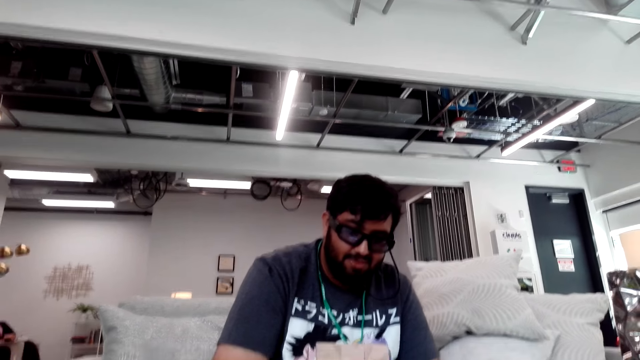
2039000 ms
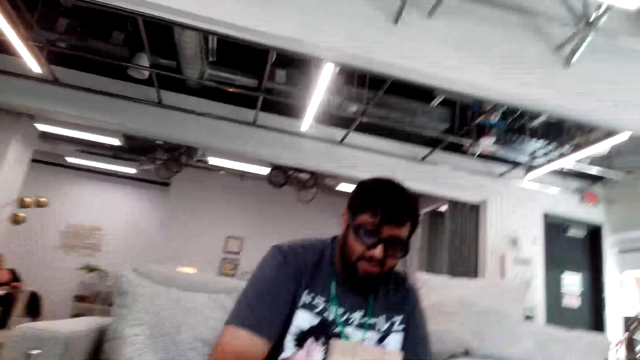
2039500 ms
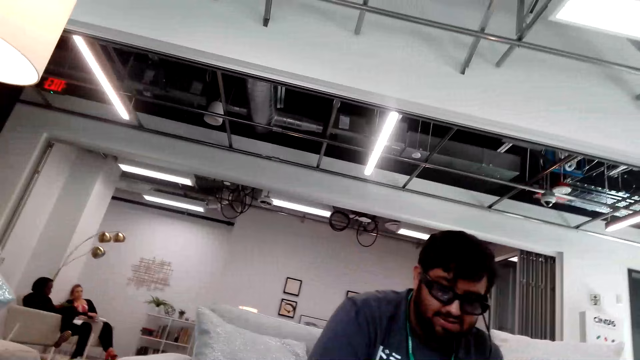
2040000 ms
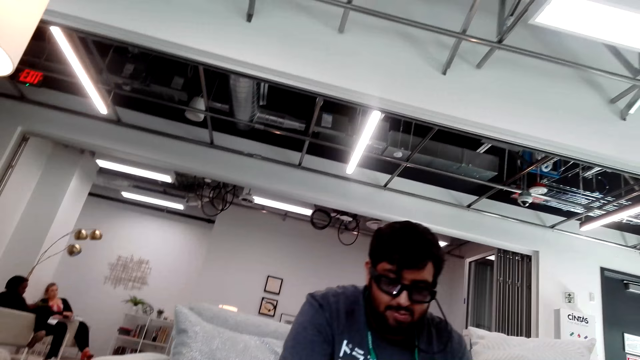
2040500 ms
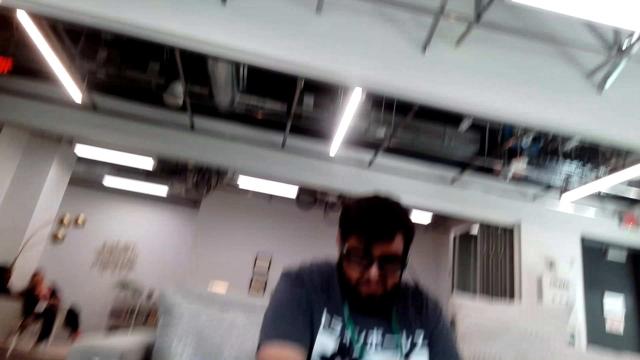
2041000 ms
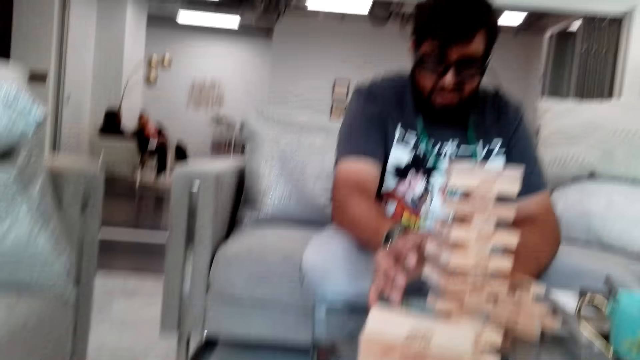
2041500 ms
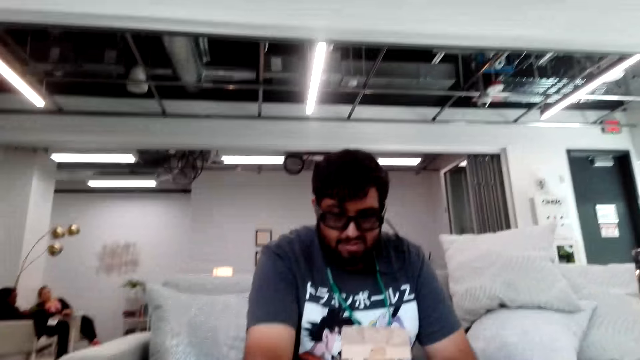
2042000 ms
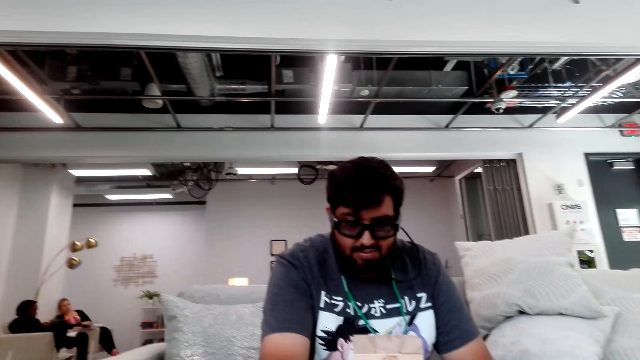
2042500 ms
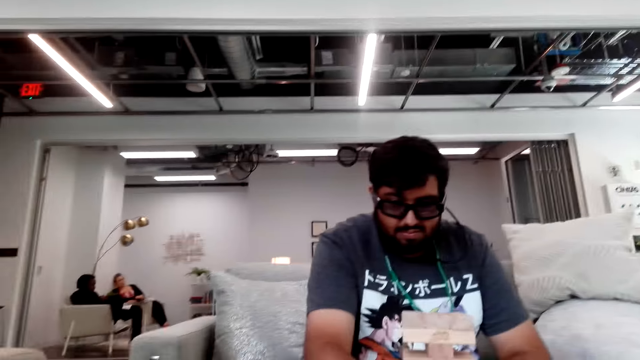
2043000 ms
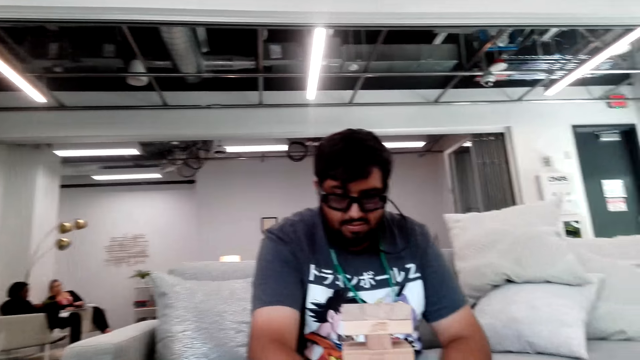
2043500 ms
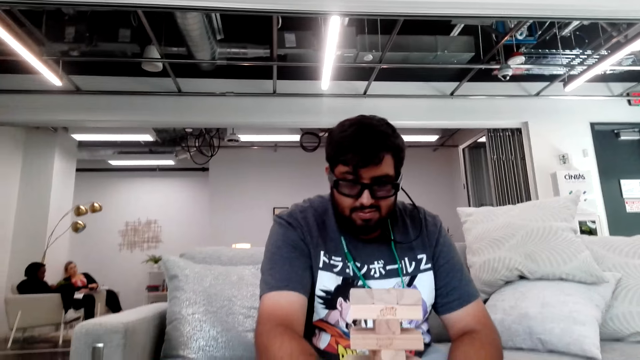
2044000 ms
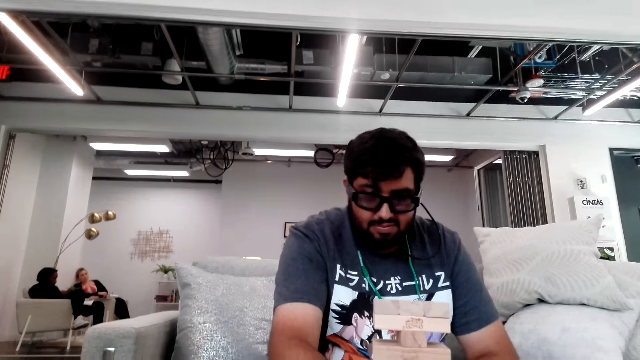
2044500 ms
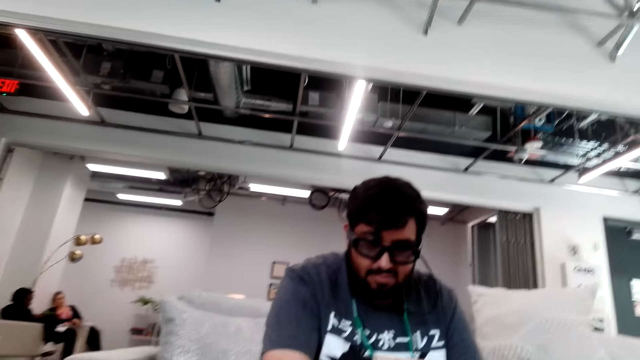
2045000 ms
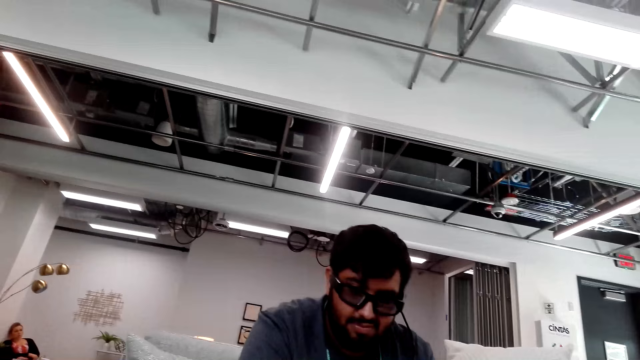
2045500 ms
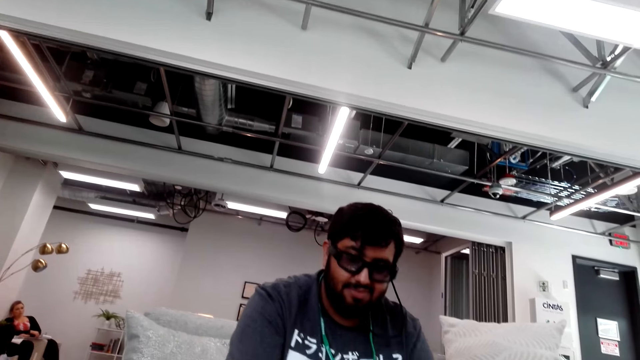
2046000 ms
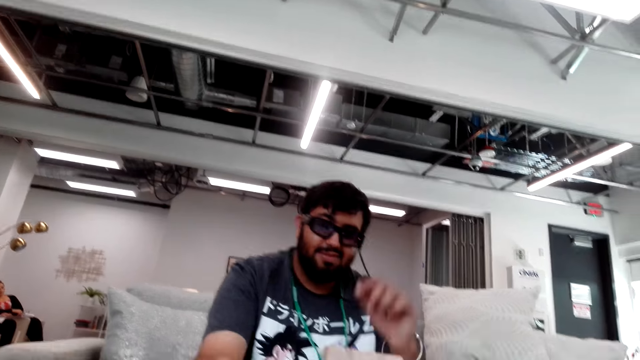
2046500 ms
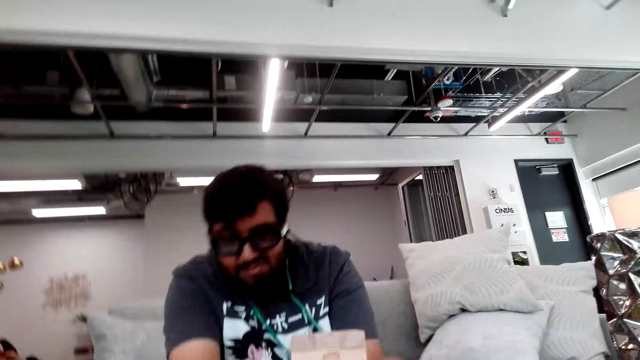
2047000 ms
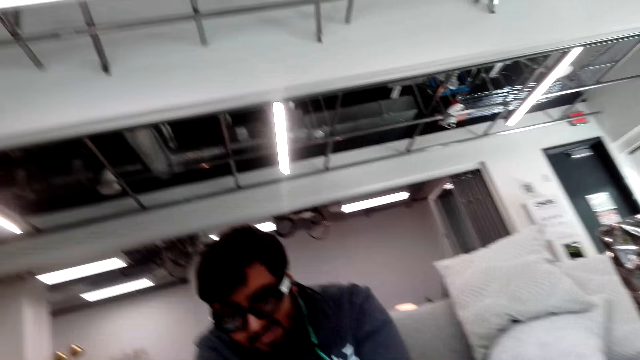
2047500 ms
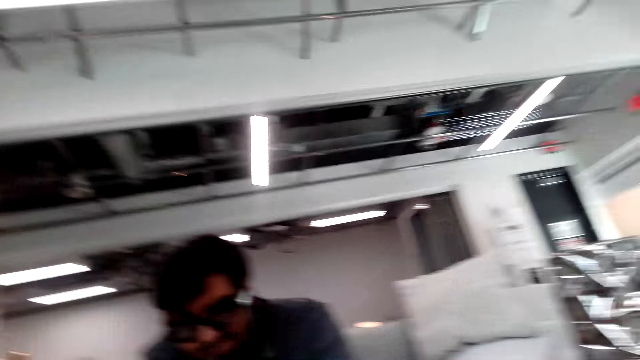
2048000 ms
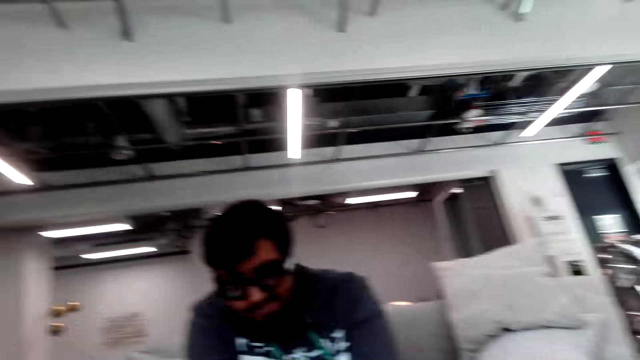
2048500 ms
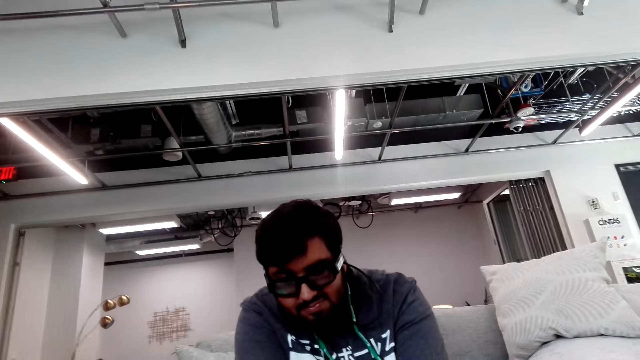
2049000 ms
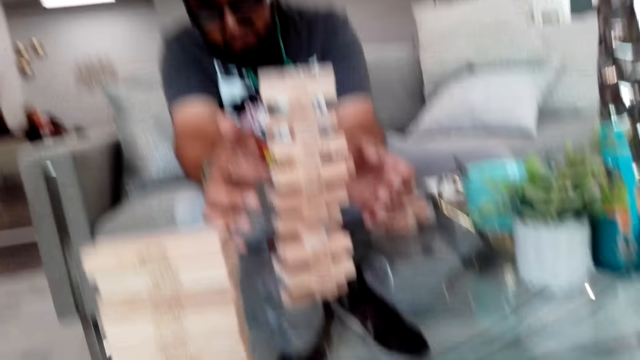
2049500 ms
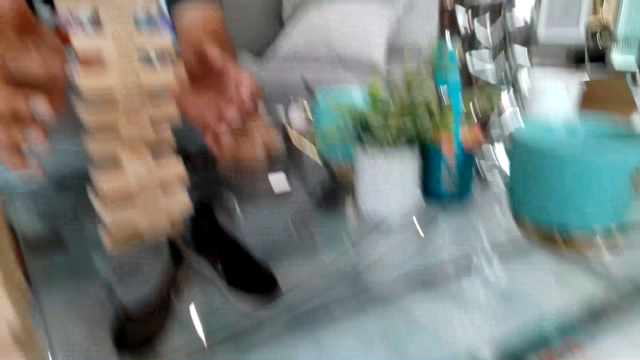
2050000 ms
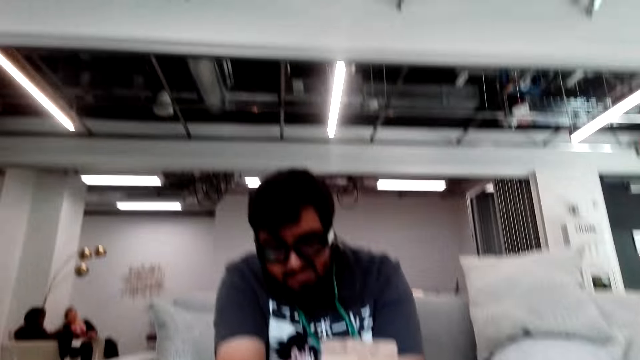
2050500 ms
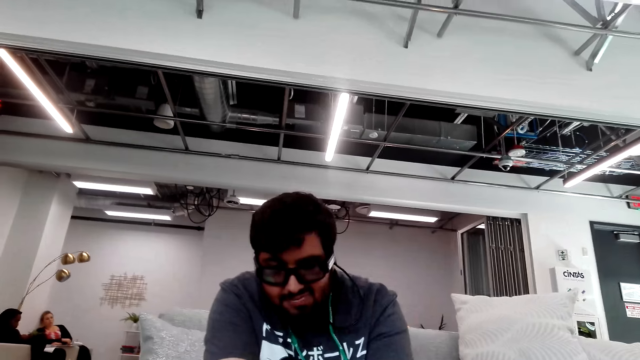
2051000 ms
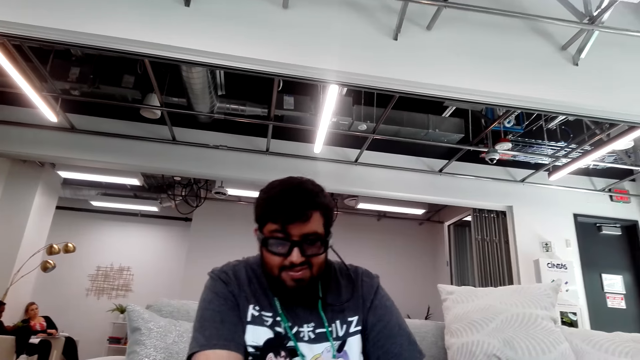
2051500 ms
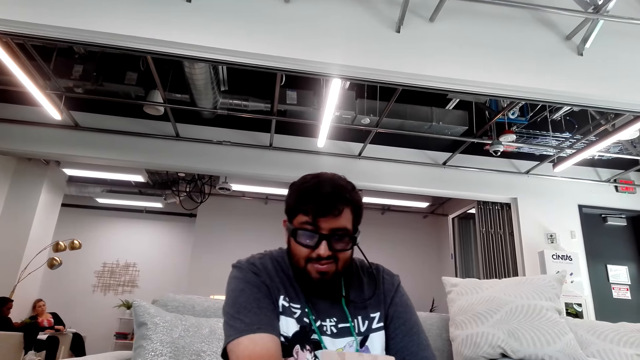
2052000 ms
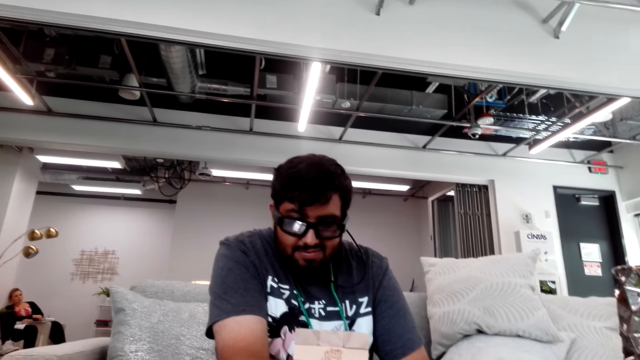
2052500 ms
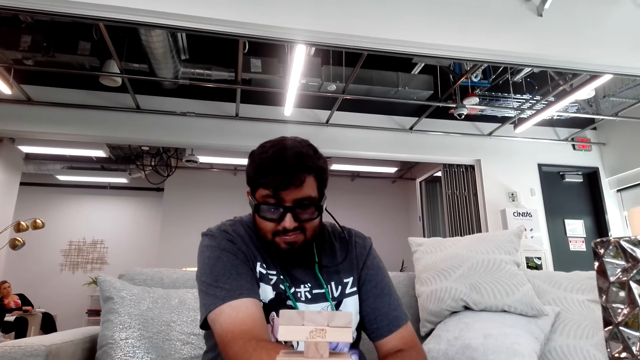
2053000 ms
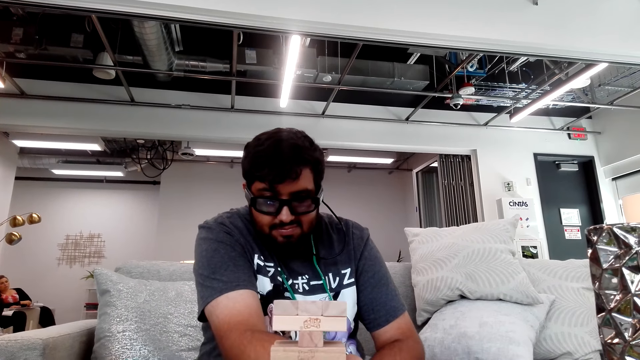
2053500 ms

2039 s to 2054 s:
The man adjusts the tower. The man holds the tower block on his hands. The man adjusts the tower.

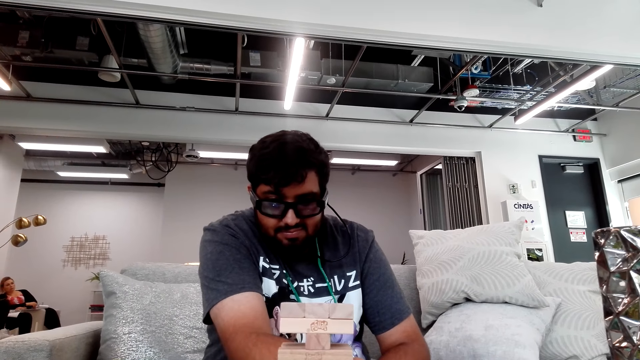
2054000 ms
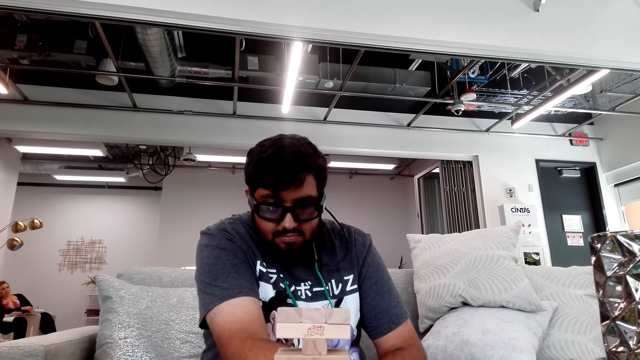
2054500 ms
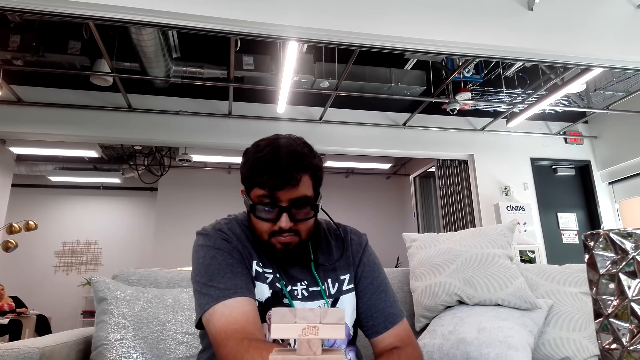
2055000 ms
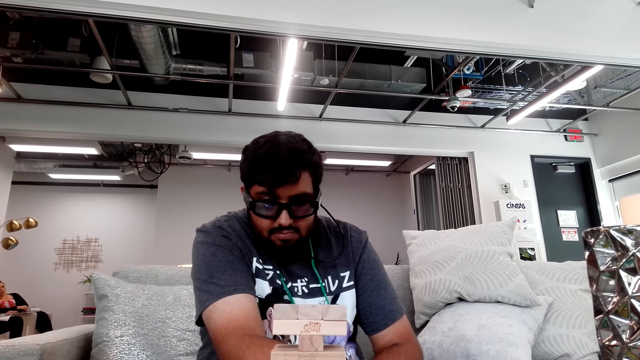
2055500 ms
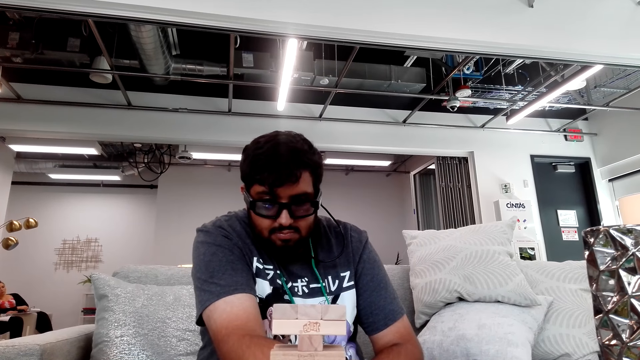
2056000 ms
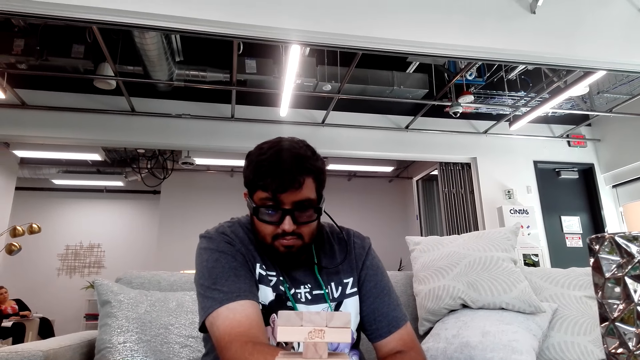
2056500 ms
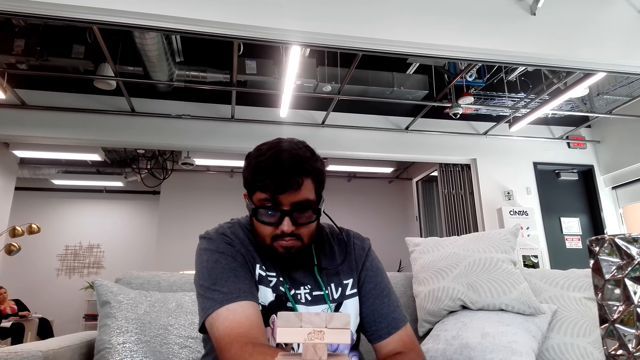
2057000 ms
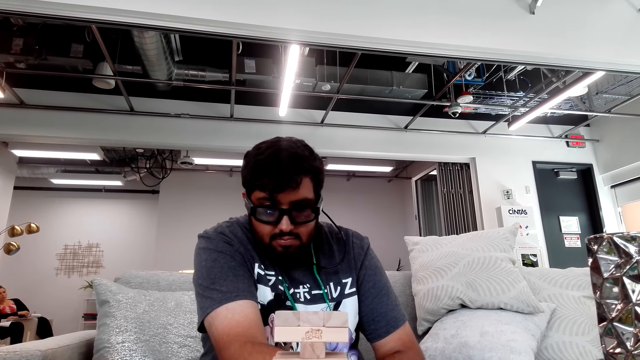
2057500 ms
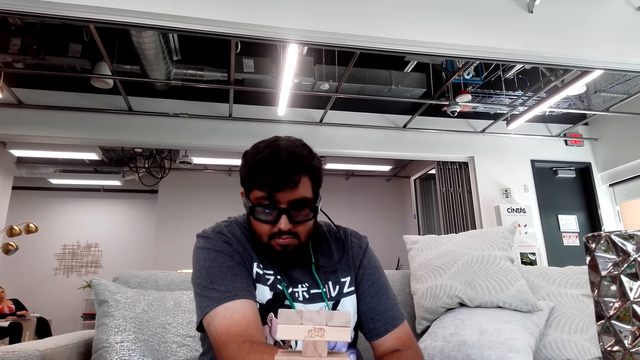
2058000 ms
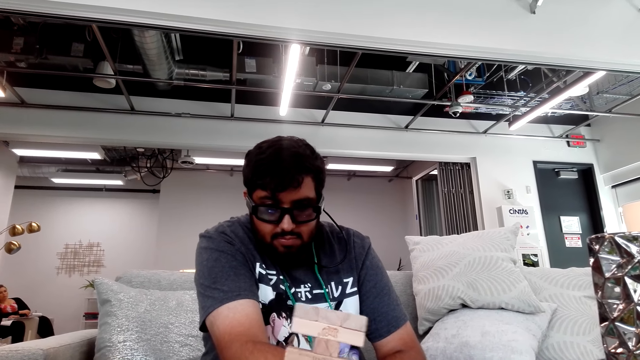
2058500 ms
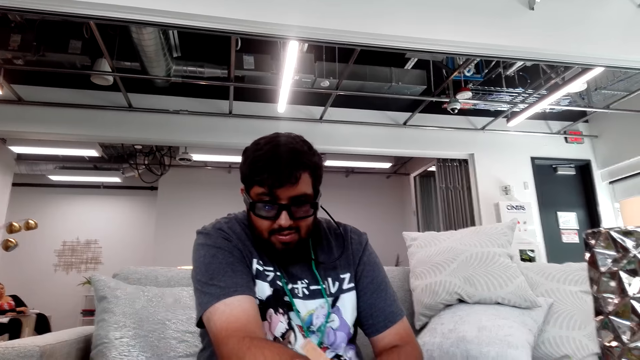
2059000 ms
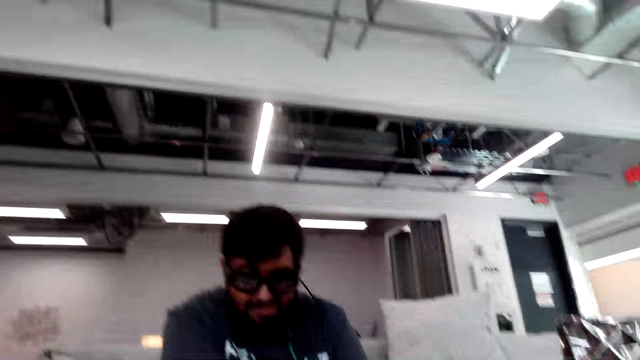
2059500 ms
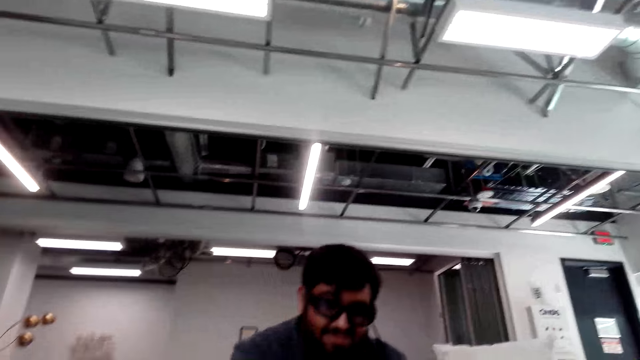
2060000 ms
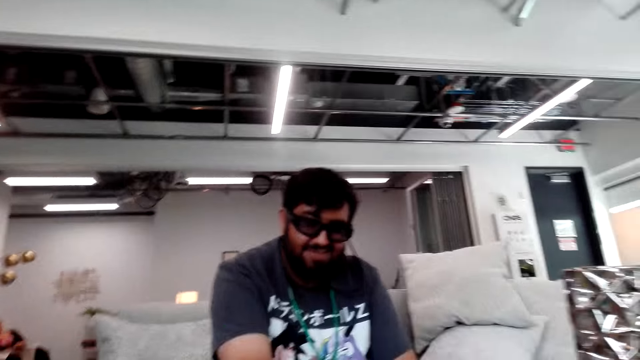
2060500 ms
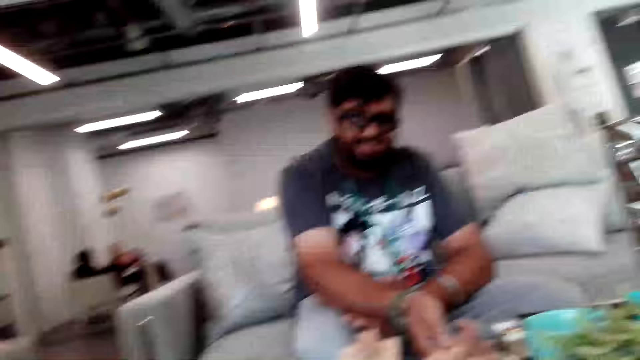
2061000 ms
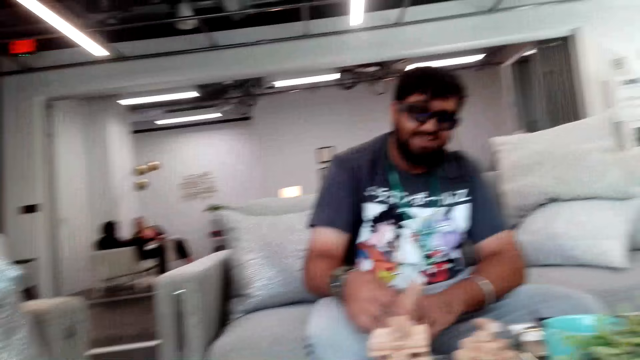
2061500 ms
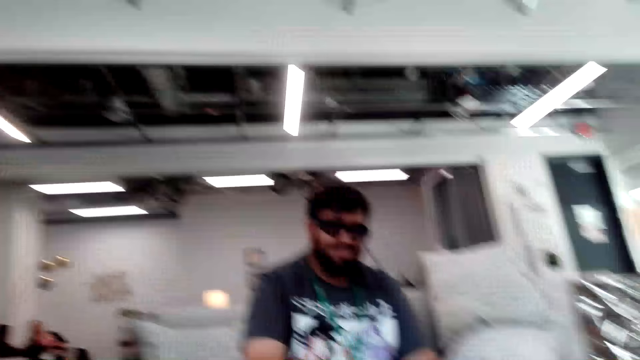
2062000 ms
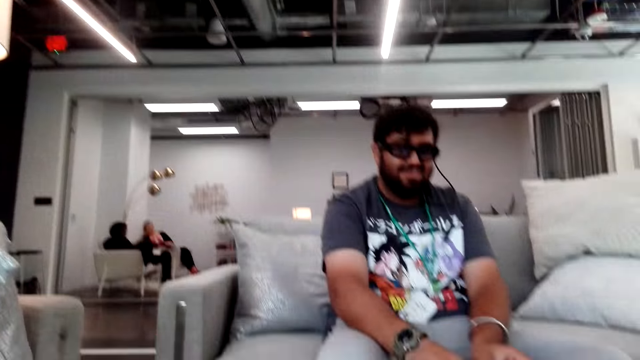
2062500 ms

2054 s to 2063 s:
A man drops the tower. The man picks a block from the table and holds the tower block on his right hand. The man places the block on the table.
